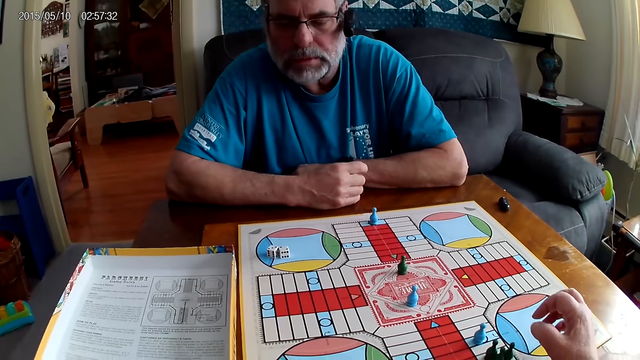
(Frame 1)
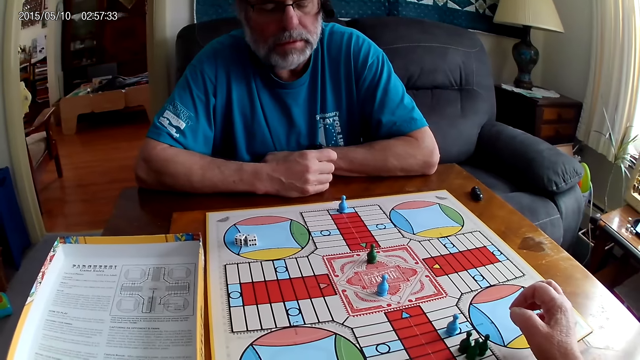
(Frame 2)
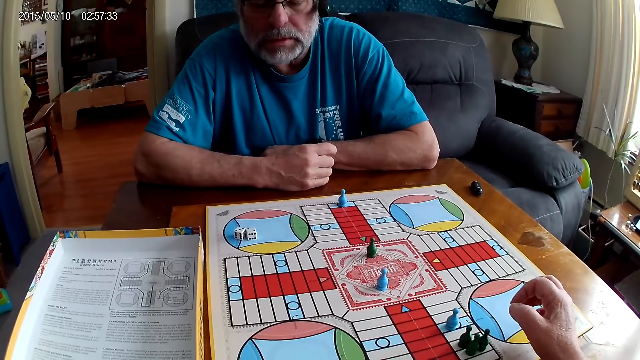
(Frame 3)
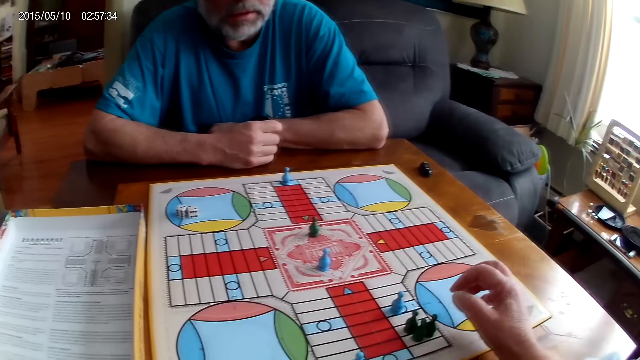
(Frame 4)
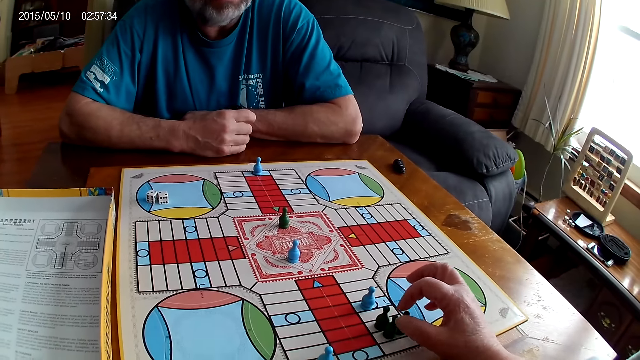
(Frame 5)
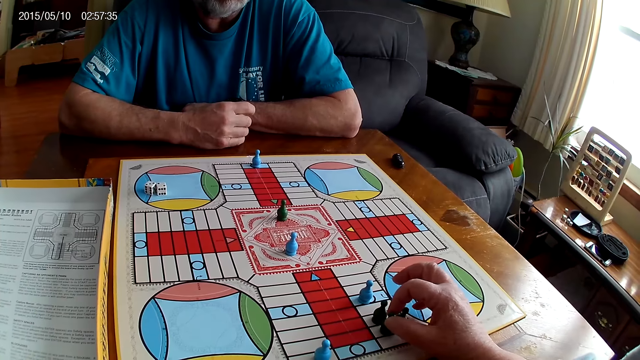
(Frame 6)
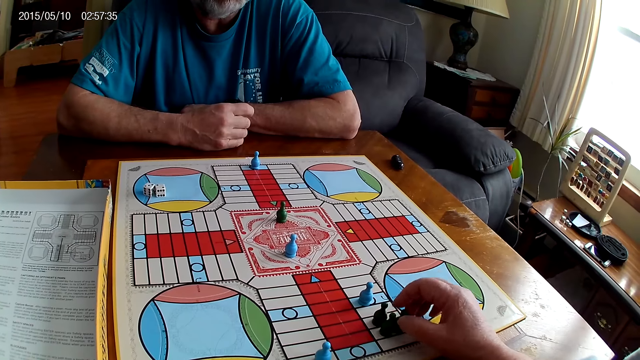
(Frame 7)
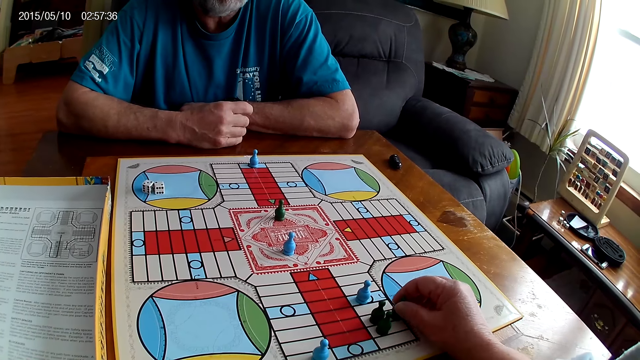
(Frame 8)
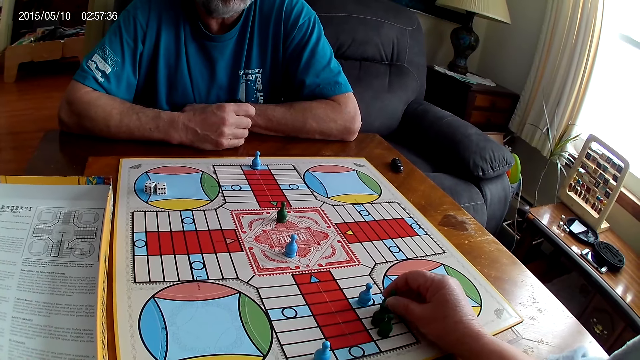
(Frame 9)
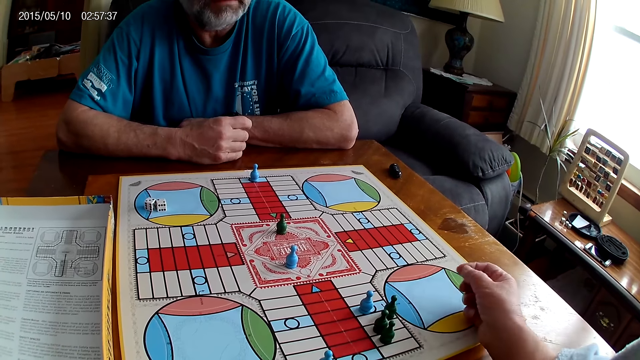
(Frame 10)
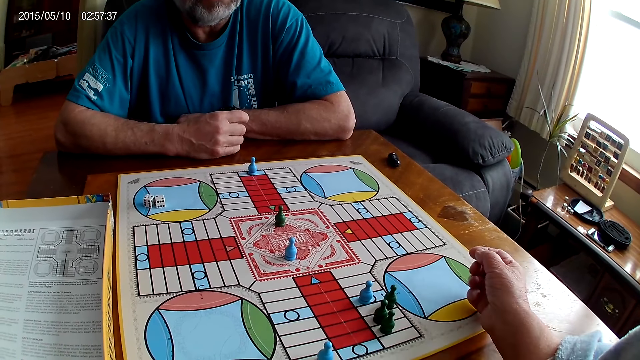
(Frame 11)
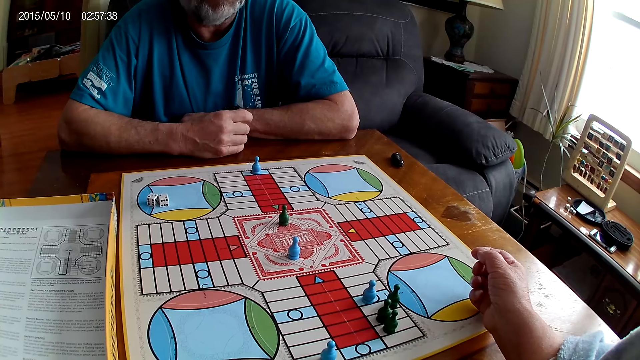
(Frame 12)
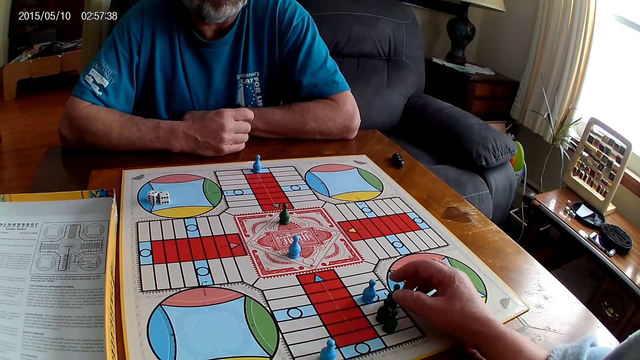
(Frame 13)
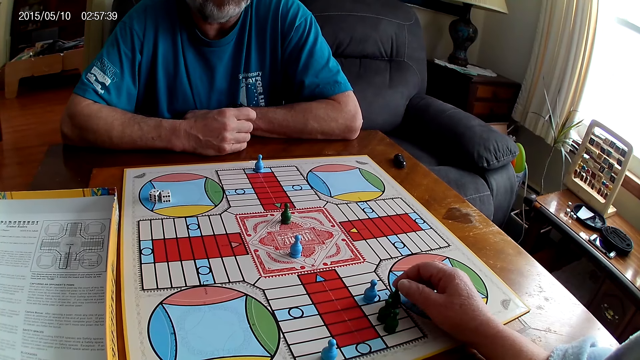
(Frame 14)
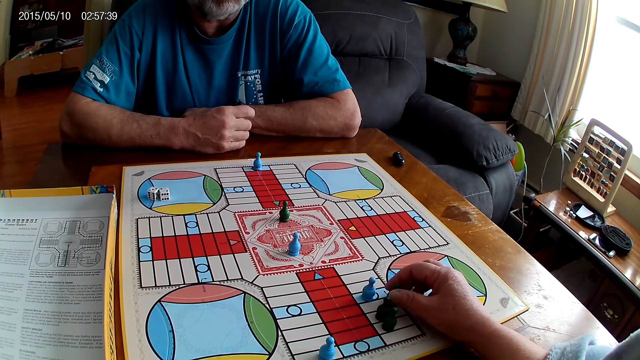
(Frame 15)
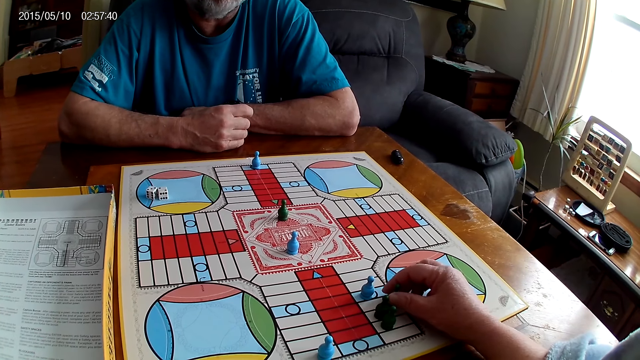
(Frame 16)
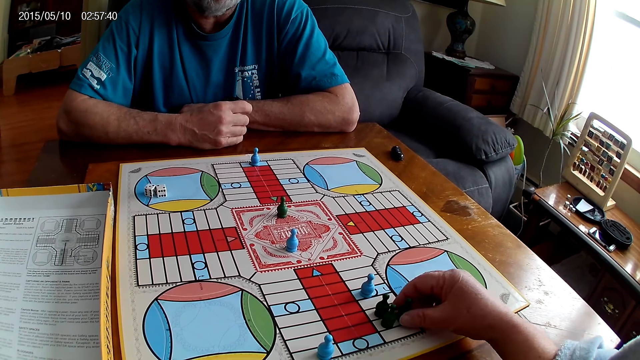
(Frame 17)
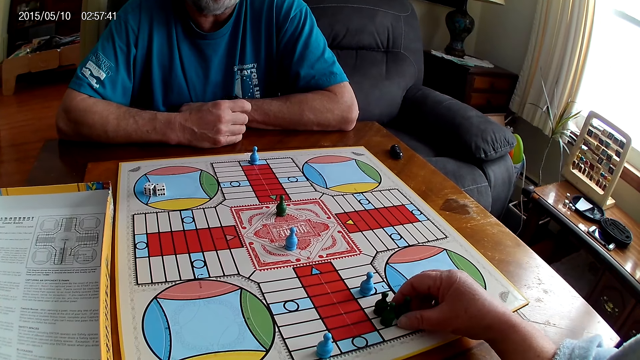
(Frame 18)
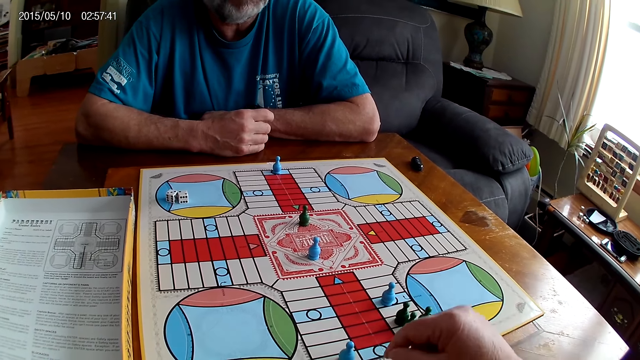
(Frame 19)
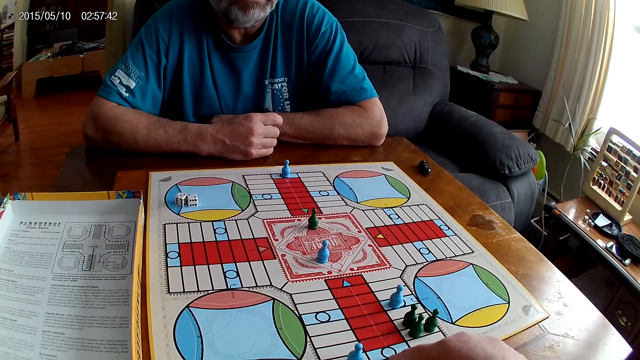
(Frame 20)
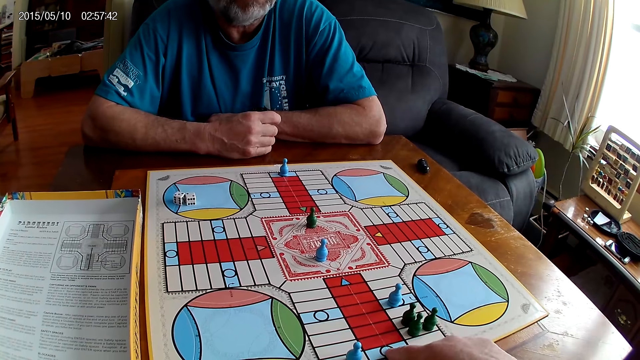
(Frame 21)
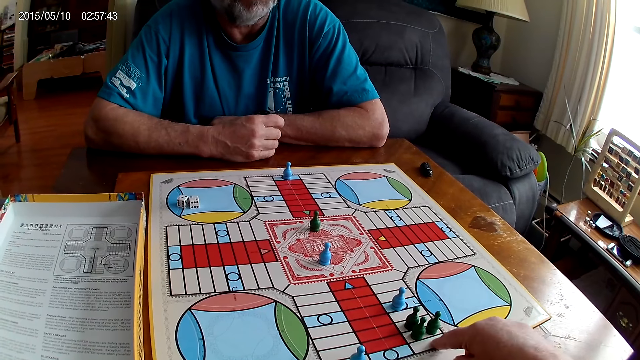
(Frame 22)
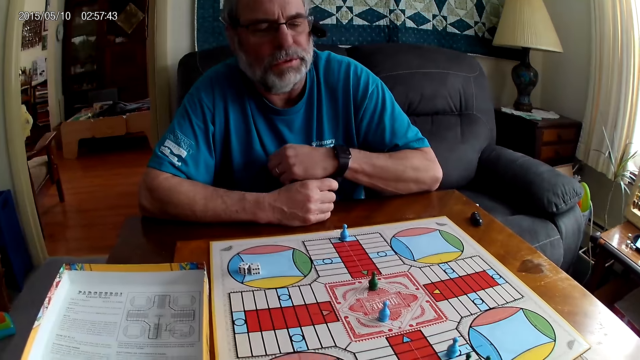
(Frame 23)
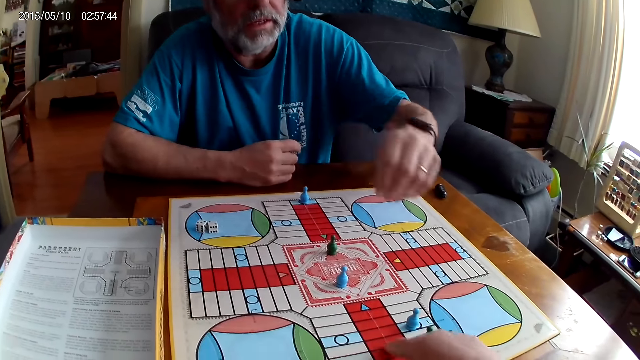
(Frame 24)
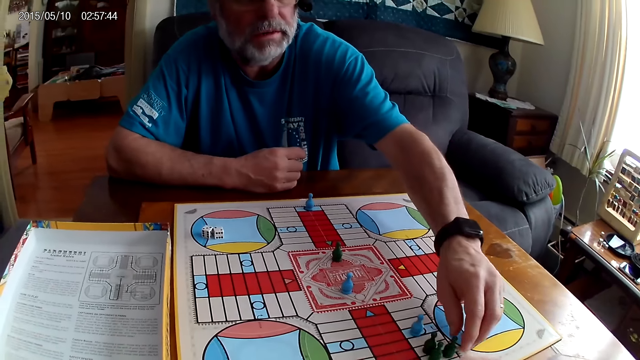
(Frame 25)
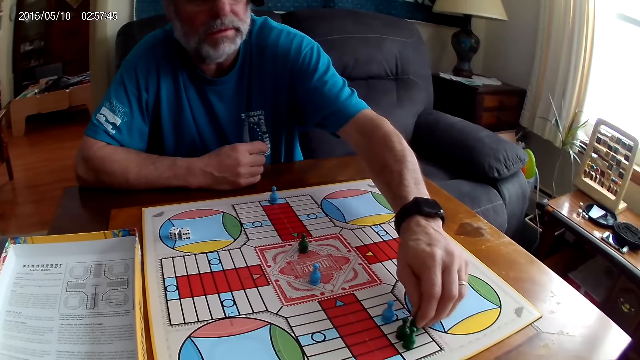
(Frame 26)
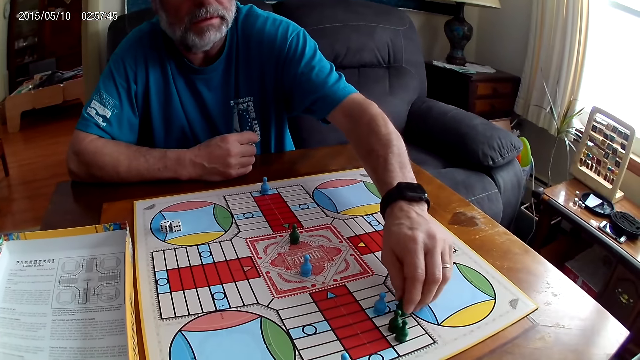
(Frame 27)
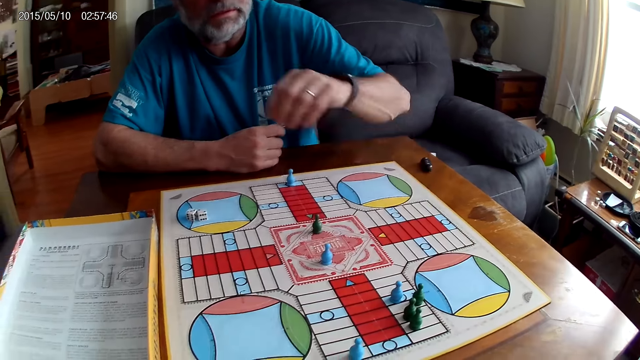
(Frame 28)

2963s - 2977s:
The camera wearer places the right hand on the table. They stare at the board. They pick a Ludo pawn. They move the Ludo pawn on the board. They place the Ludo pawn on the board. They stare at the board. They pick the Ludo pawn. They move the Ludo pawn. They stare at the board. They point at the board. They stare at the board. A man stretches the hand and moves the Ludo pawn on the board.

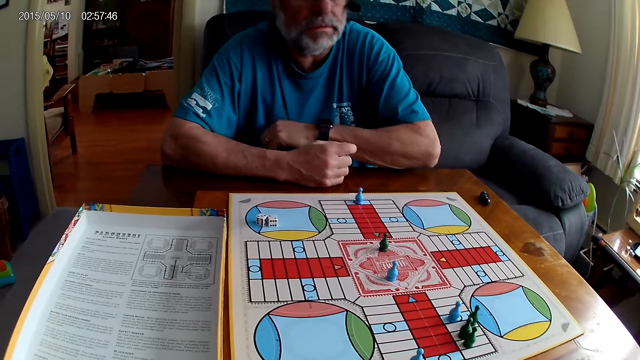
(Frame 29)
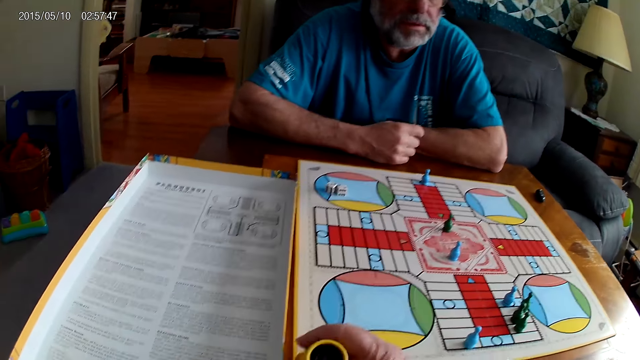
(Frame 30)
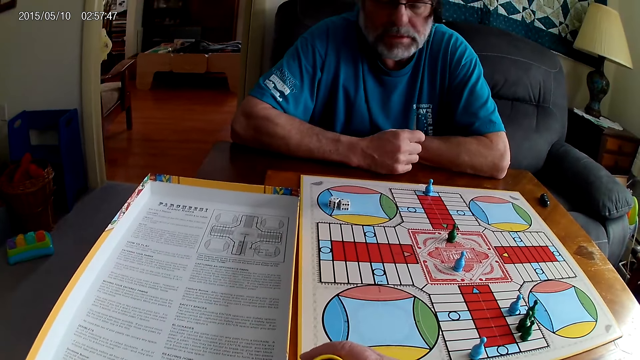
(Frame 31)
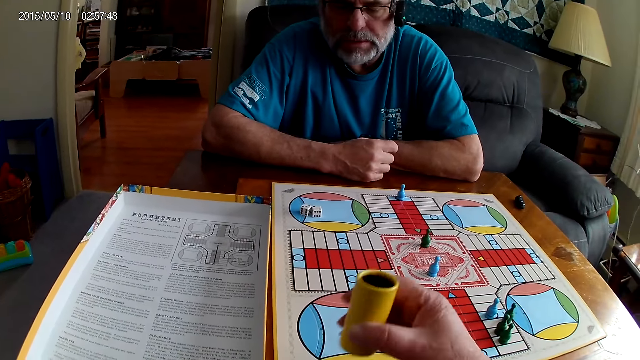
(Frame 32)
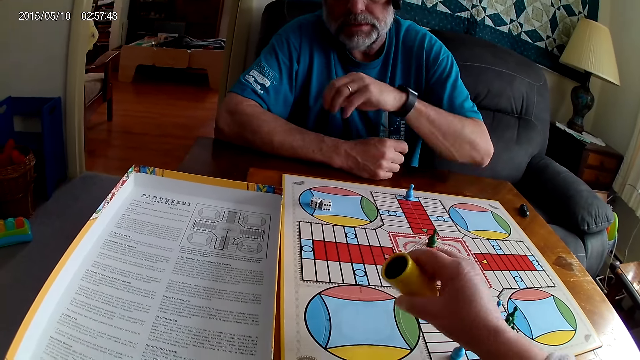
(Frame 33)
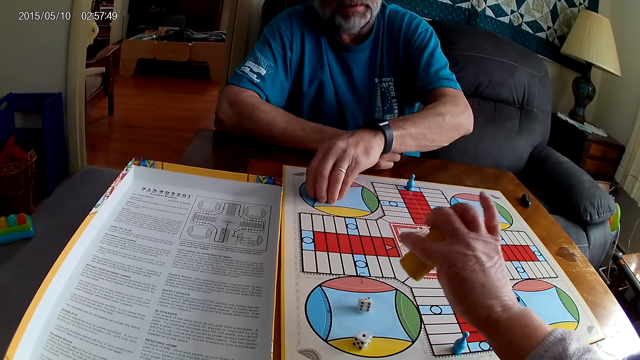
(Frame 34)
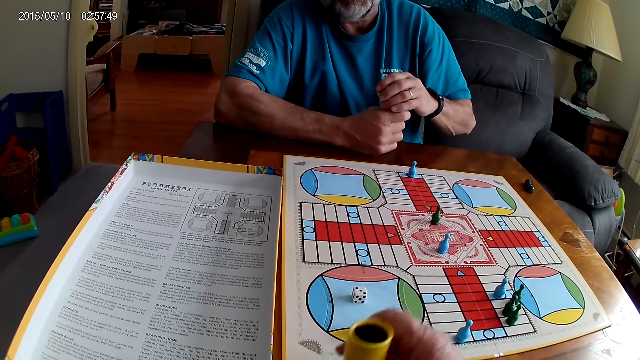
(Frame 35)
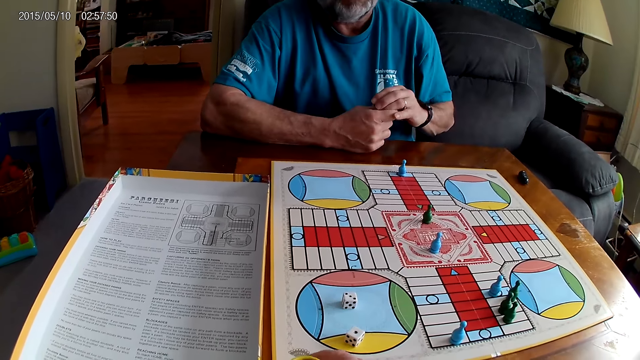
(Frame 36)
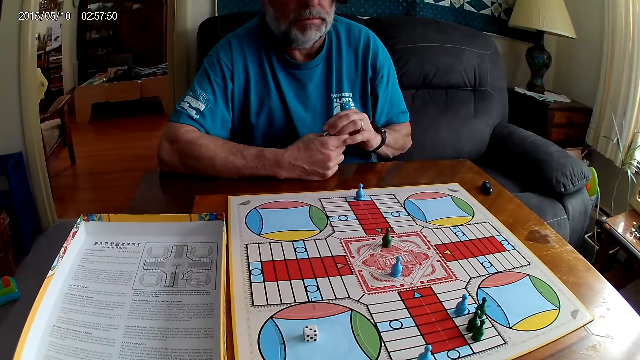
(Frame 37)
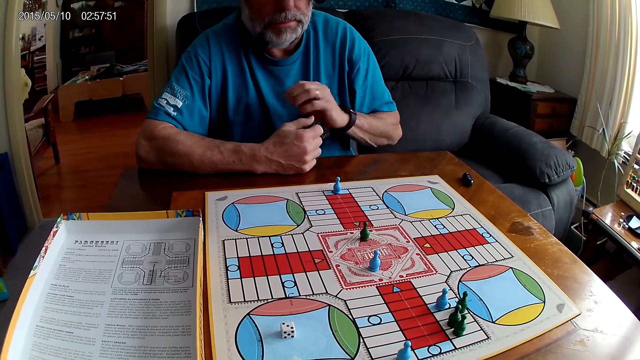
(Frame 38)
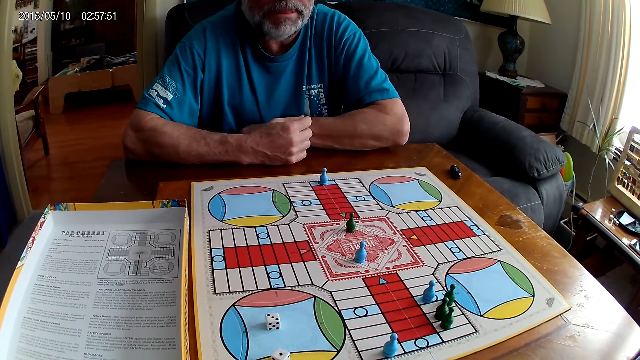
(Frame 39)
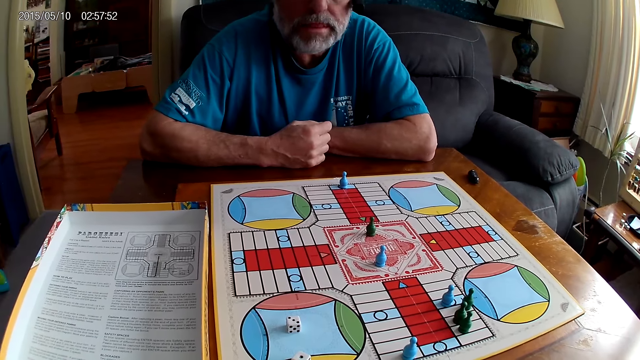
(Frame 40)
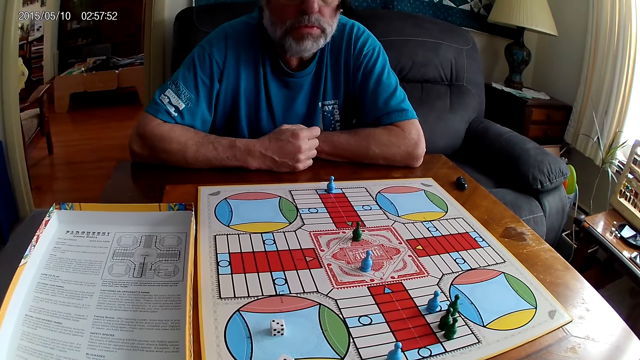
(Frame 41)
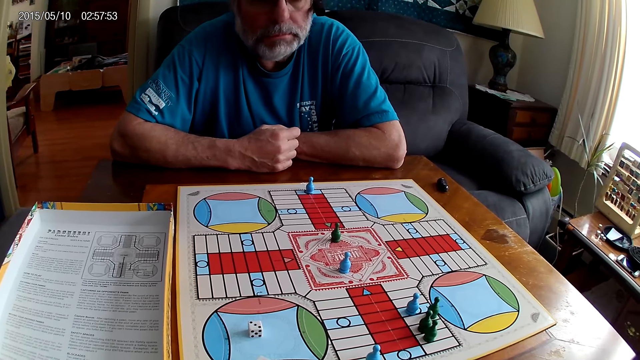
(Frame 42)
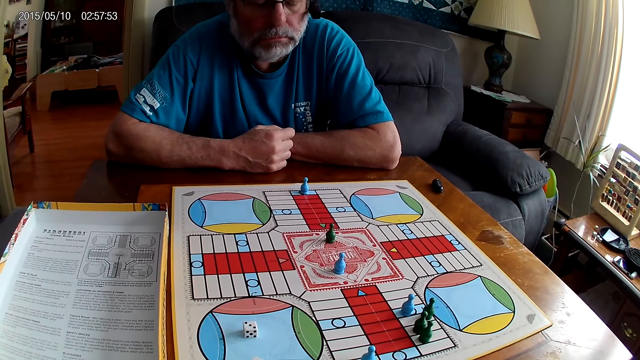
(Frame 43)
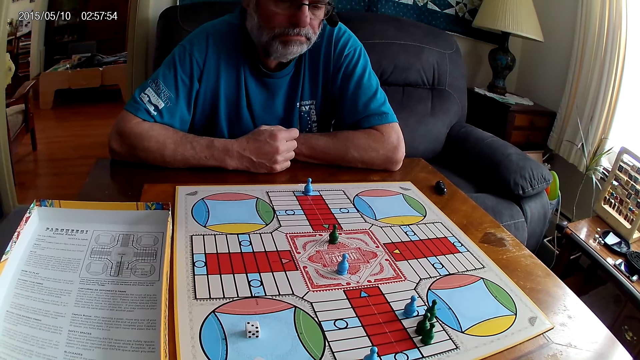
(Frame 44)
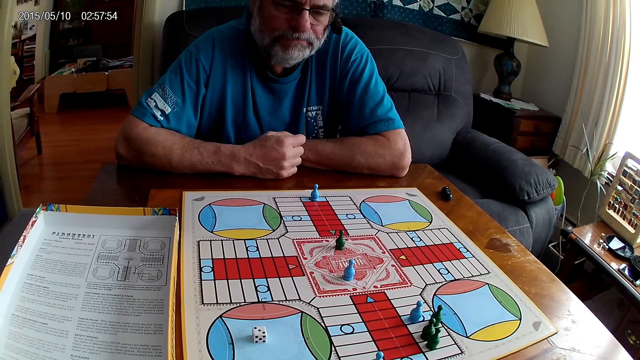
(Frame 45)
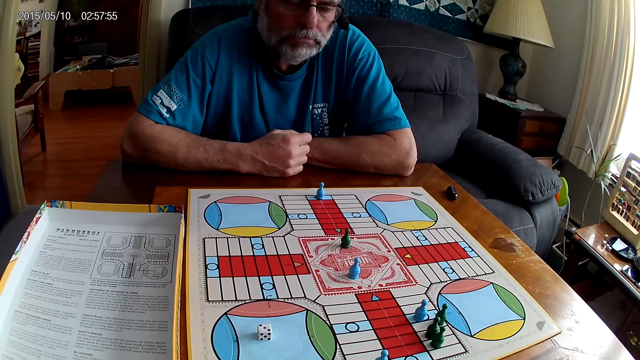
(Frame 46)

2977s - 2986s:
A person places a Ludo pawn on the board. The camera wearer picks up the dice shaker. The person stares at the board. The camera wearer shakes the dice shaker. They play Ludo. The person takes the dice from the Ludo board. The camera wearer pours the dice on the board. The person puts the dice into the dice shaker. The camera wearer places the dice shaker on the board and stares at the board. The person stares at the board.
